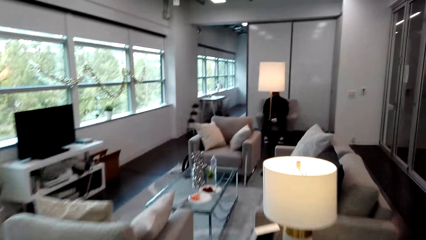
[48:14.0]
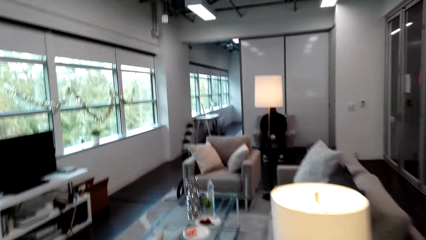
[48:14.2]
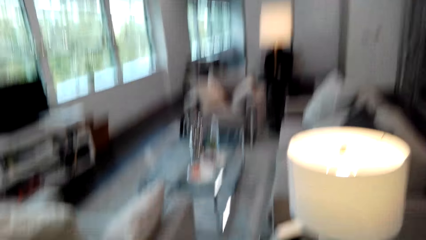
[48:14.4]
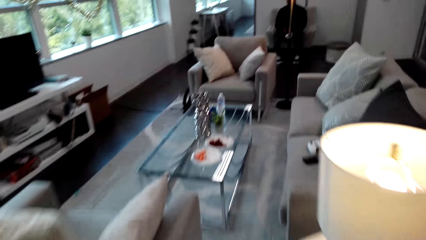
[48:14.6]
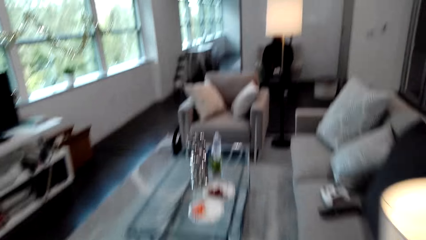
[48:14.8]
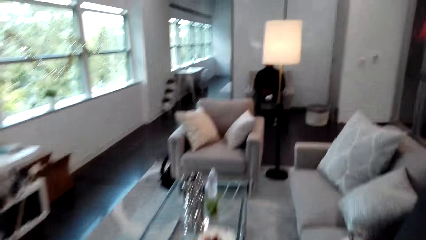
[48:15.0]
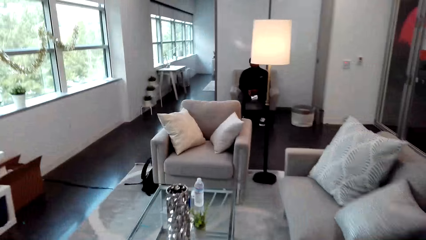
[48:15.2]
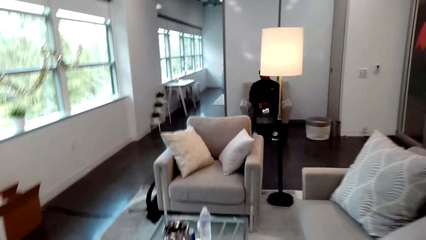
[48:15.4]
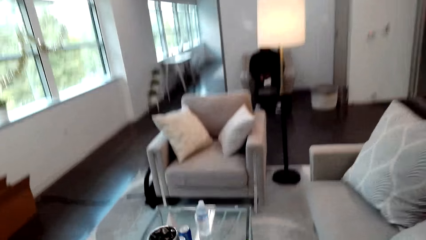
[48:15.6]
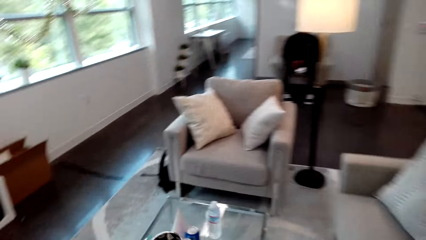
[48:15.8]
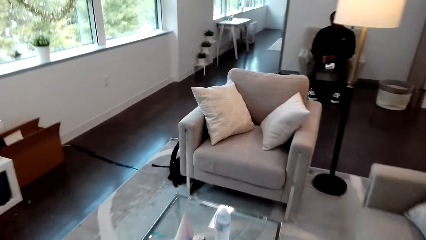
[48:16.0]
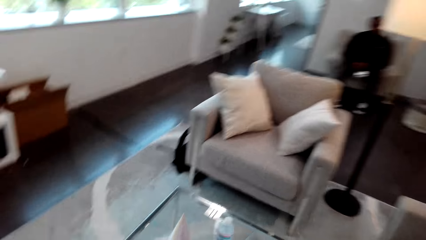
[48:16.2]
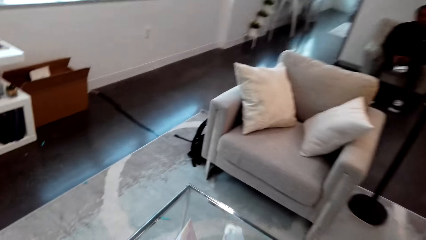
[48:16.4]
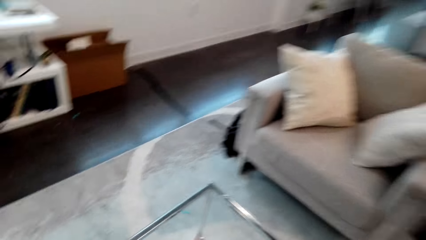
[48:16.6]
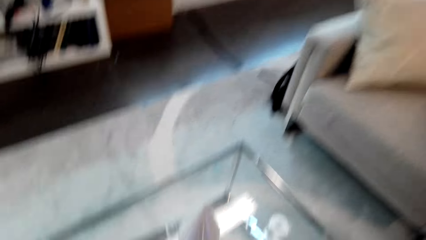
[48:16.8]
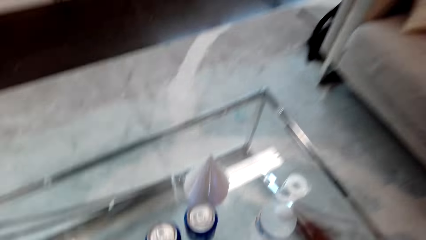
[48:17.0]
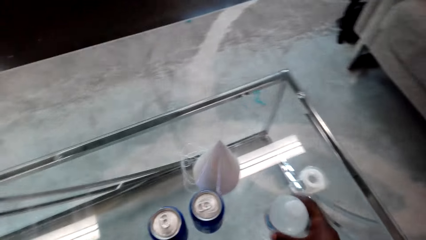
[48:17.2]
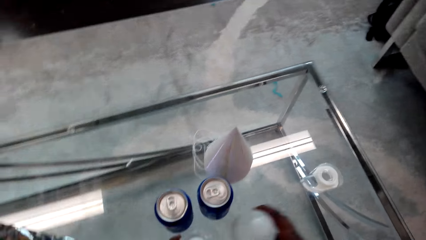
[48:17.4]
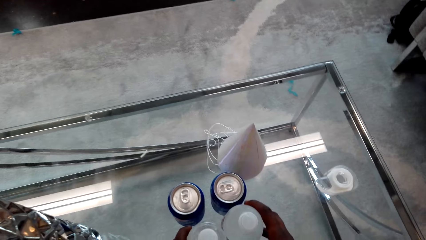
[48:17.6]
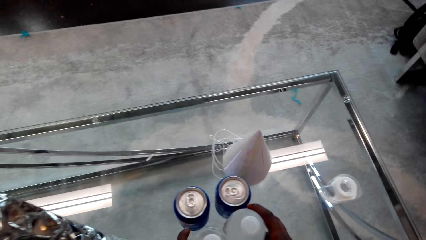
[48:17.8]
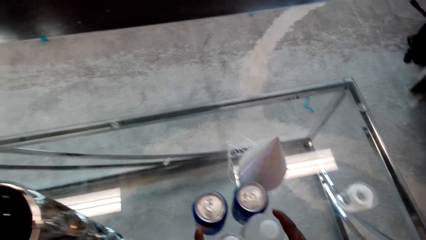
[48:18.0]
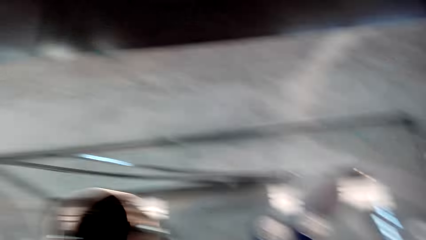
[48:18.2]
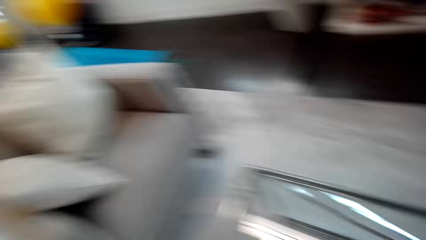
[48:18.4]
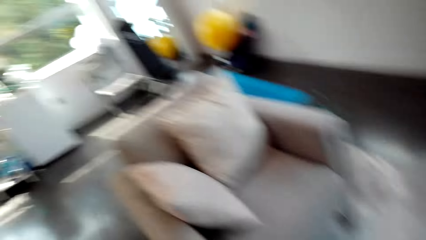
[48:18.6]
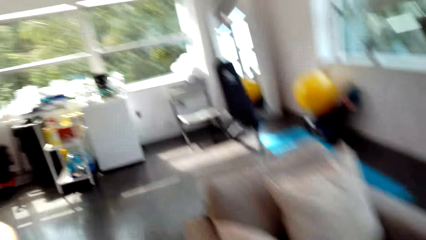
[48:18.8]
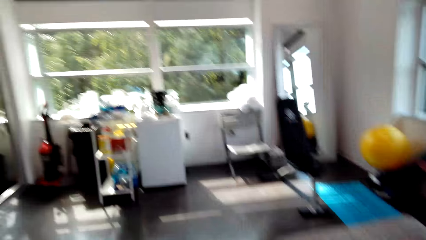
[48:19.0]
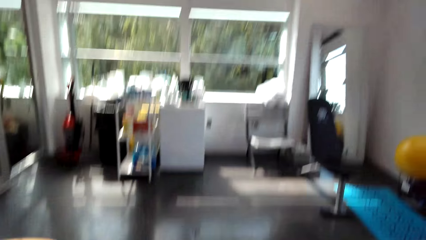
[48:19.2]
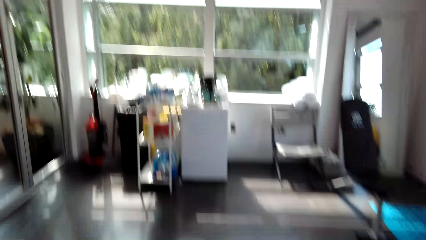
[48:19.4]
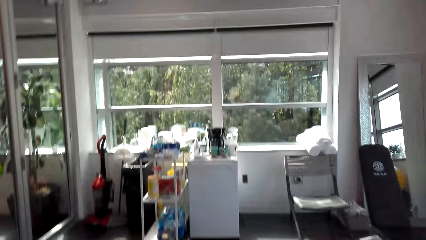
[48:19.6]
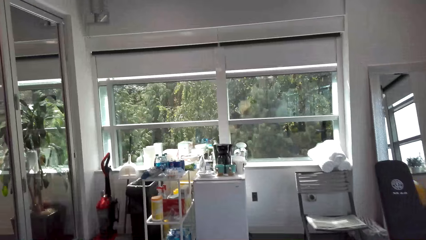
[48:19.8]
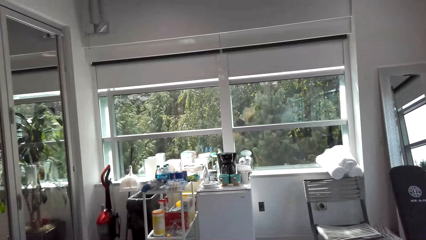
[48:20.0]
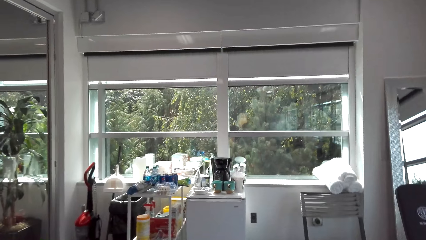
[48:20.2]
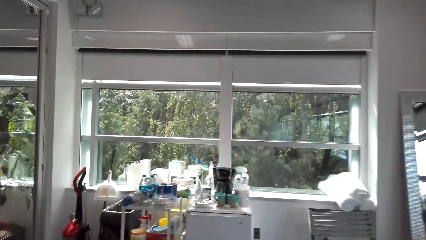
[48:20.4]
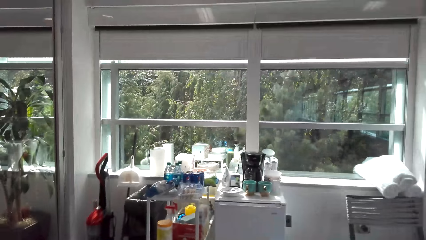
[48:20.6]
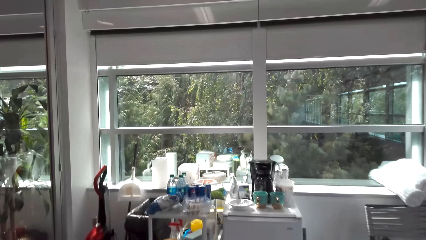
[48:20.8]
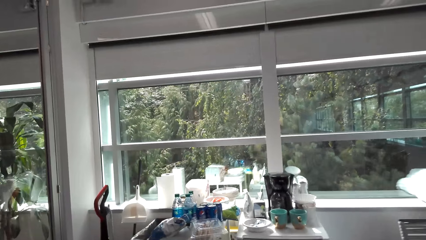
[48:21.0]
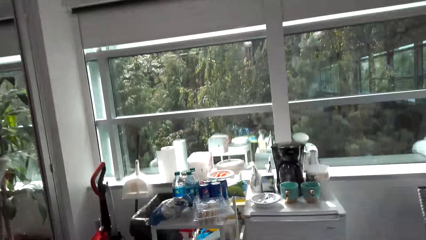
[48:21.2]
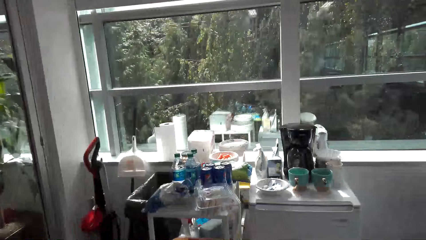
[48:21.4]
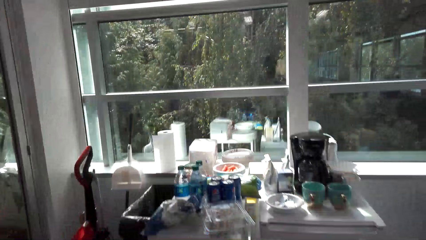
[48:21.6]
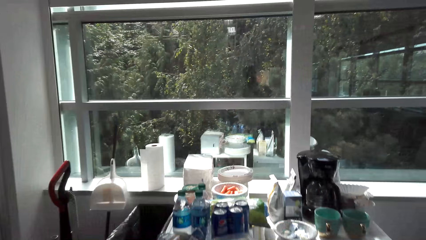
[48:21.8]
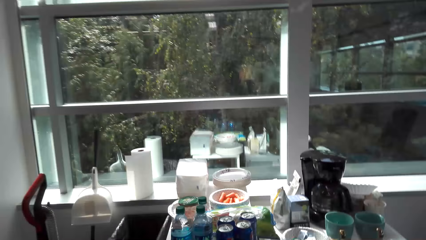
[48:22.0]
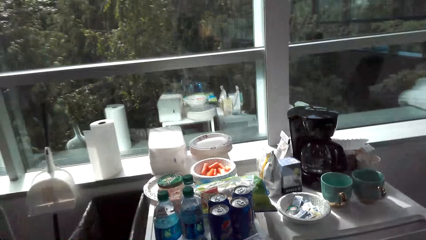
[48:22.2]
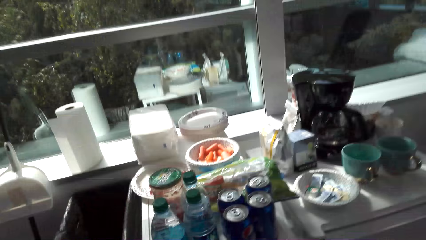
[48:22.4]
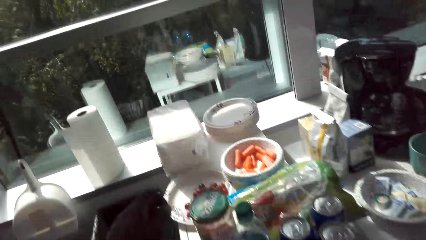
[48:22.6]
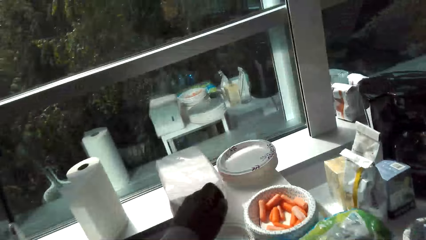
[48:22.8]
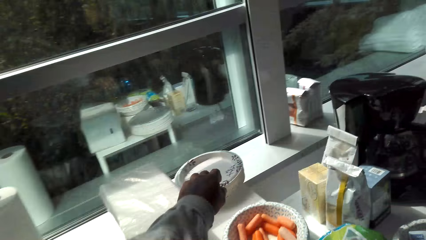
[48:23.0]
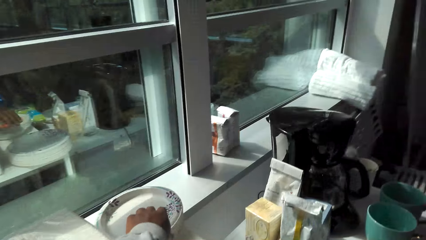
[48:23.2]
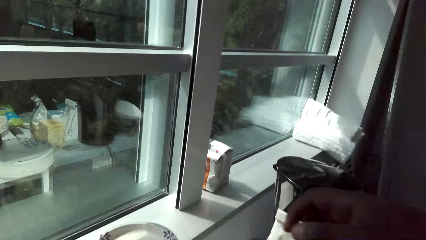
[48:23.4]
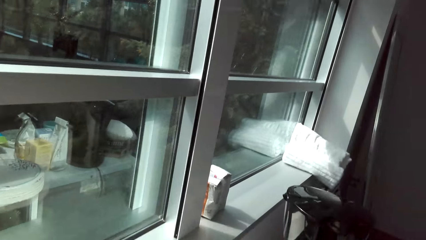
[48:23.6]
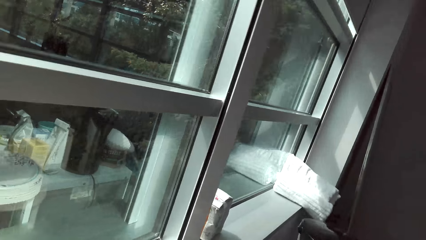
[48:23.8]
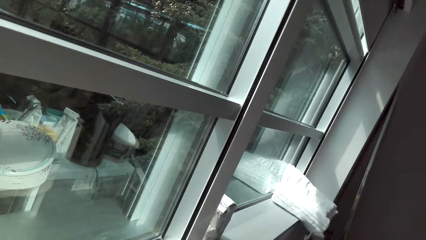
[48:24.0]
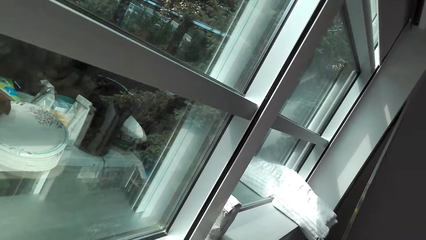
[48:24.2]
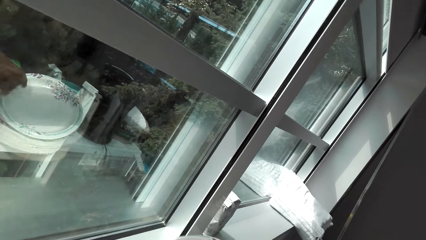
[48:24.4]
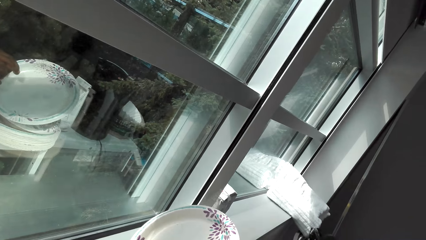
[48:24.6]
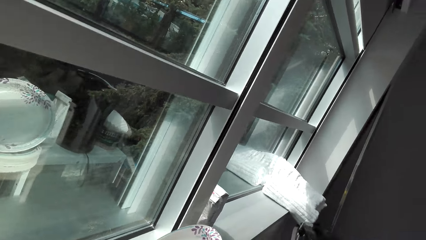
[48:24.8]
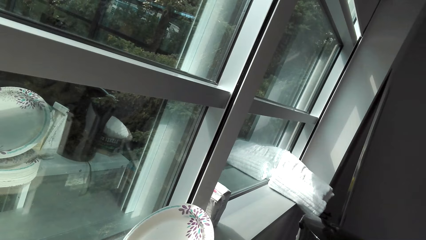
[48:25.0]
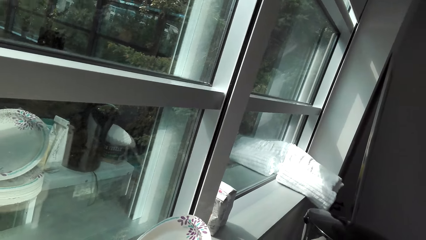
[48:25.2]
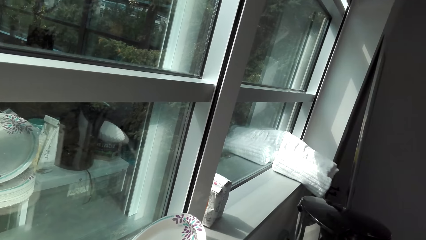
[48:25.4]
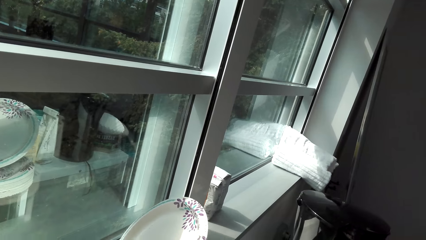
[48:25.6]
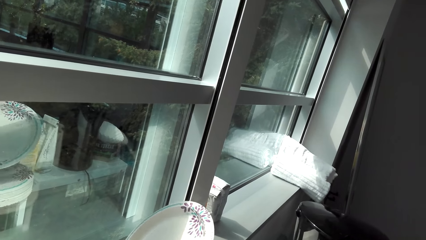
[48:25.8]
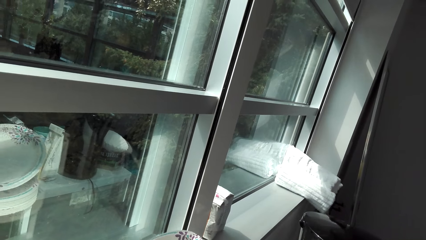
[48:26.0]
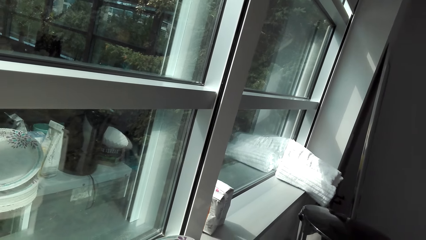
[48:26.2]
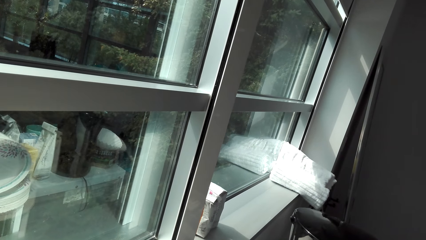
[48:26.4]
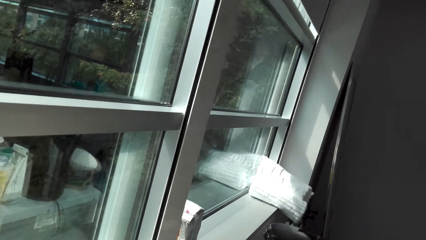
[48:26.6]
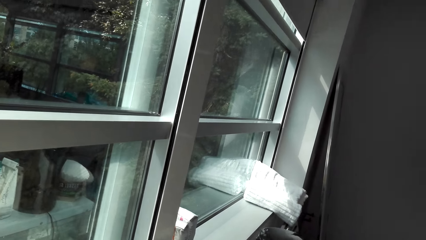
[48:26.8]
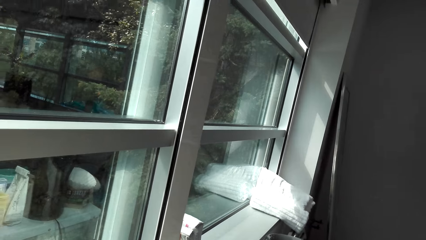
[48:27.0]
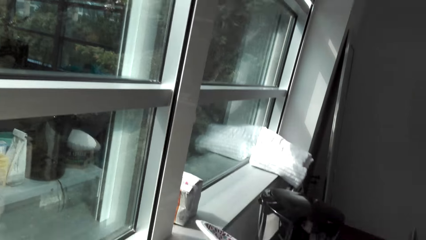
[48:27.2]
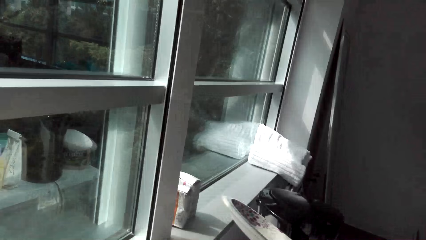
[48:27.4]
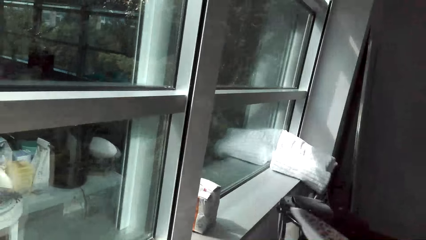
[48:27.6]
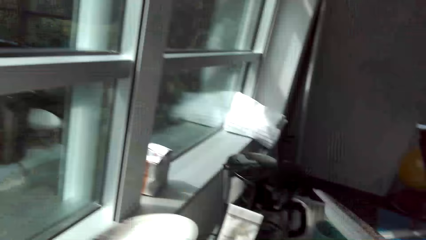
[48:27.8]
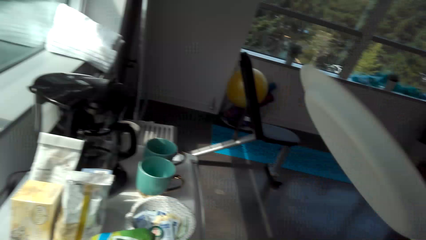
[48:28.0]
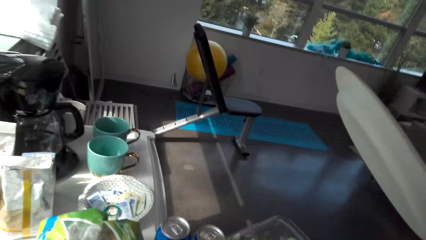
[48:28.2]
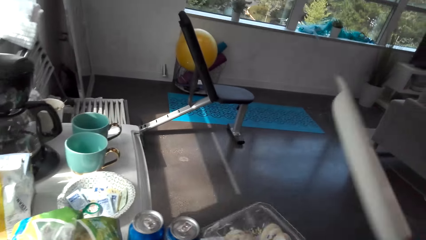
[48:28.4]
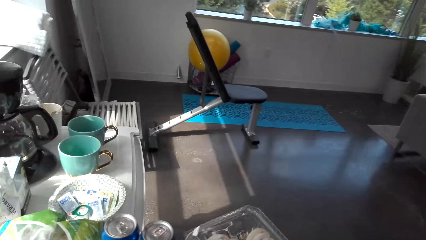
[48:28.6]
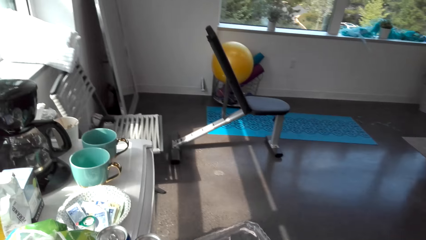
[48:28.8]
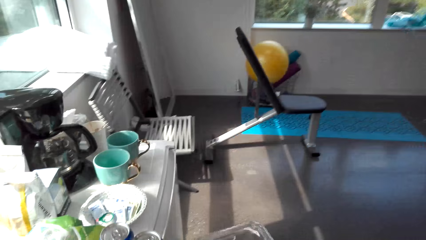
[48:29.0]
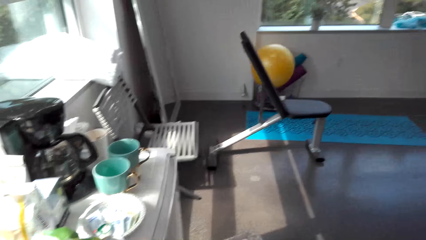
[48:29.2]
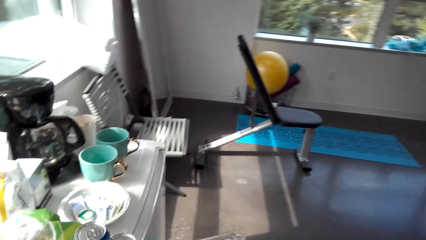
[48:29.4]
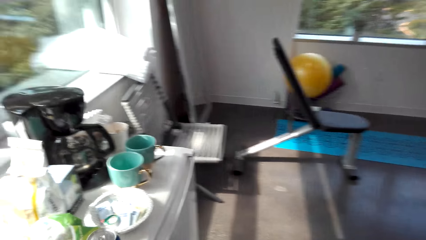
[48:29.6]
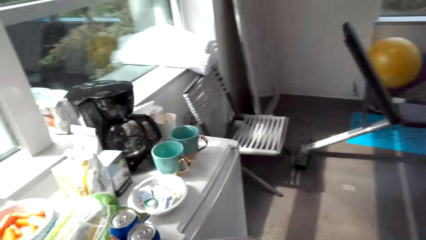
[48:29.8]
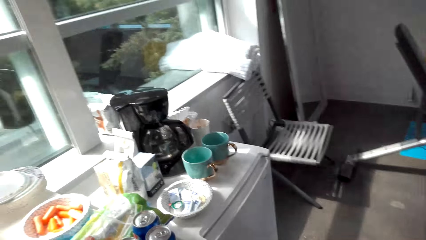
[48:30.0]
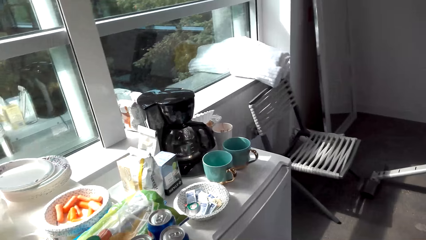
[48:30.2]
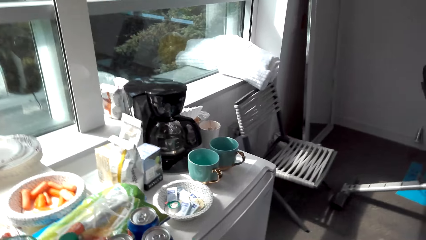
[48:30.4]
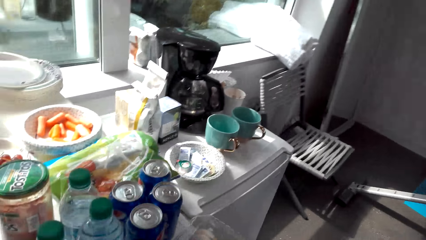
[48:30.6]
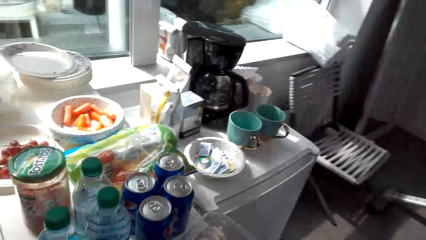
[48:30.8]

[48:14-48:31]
The camera wearer walks towards the living room. They adjust a bottle on a table. They move the can of drinks. They walk towards the kitchen area. They pick up a plate. They adjust plates on the counter. They hold a plate.
